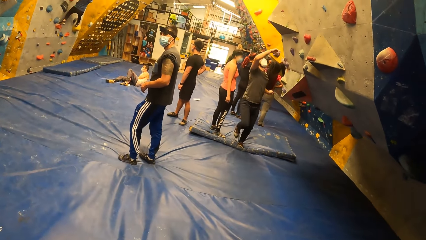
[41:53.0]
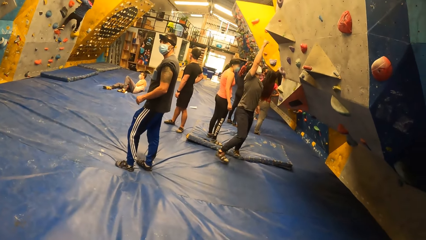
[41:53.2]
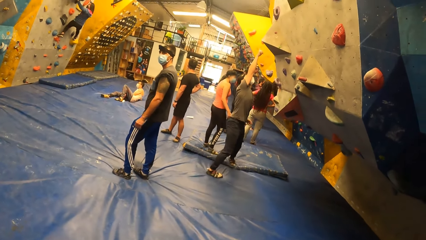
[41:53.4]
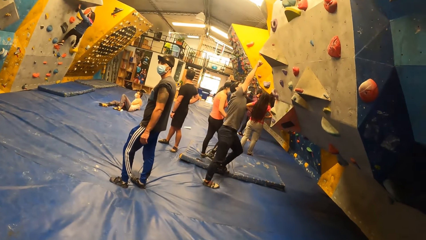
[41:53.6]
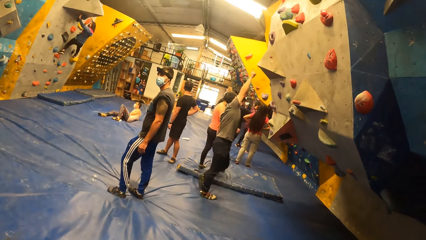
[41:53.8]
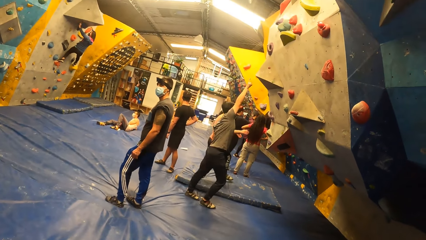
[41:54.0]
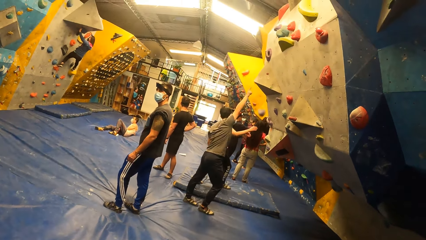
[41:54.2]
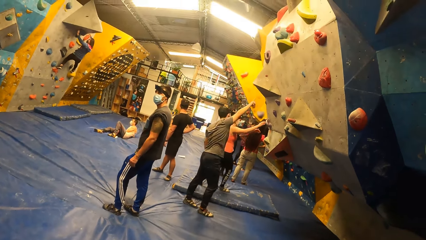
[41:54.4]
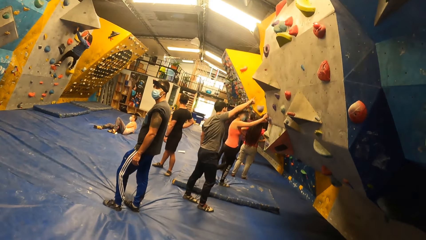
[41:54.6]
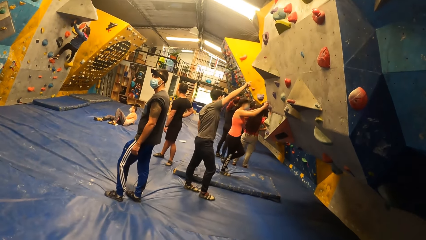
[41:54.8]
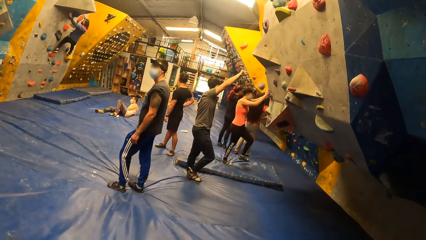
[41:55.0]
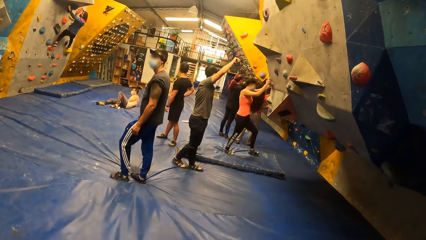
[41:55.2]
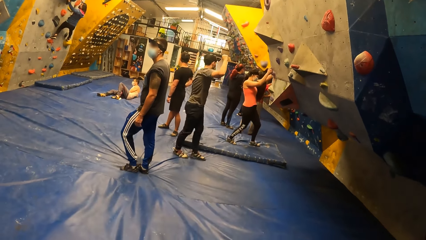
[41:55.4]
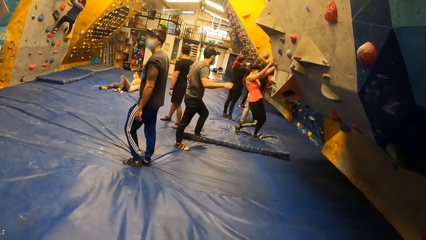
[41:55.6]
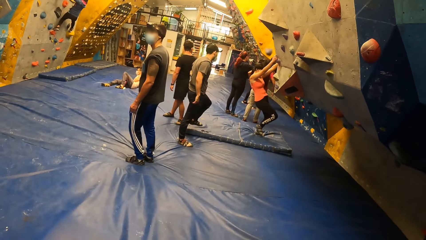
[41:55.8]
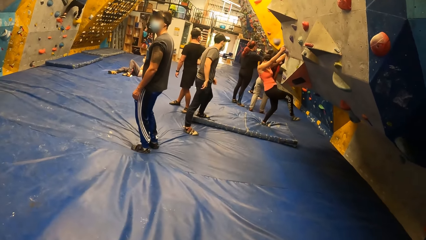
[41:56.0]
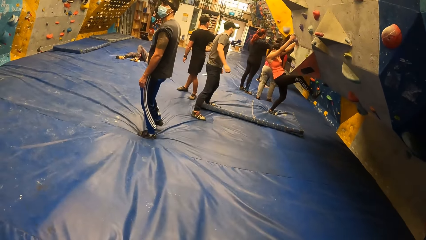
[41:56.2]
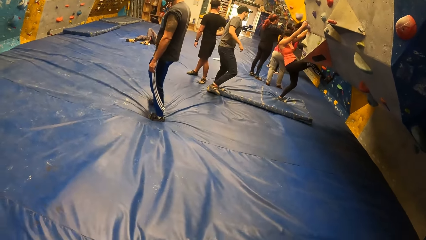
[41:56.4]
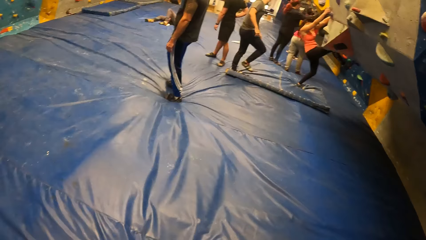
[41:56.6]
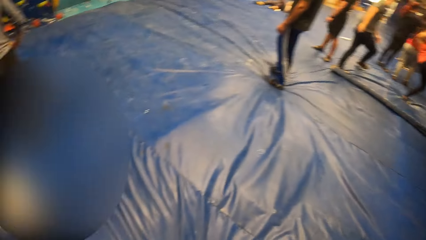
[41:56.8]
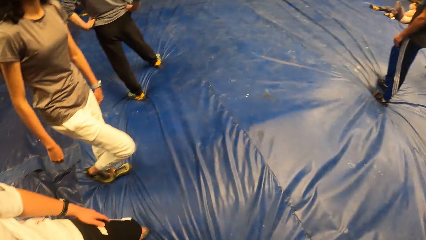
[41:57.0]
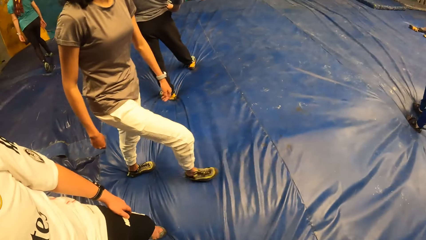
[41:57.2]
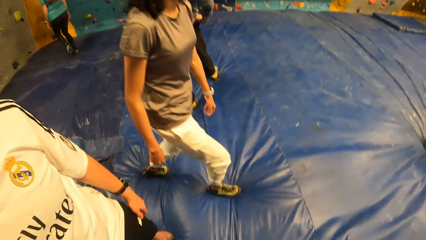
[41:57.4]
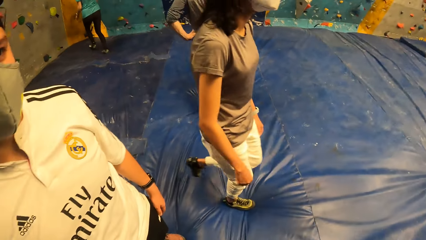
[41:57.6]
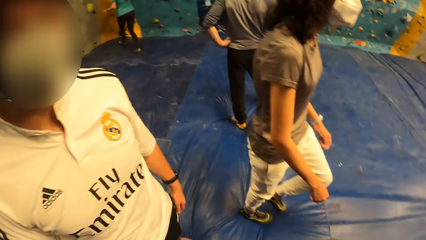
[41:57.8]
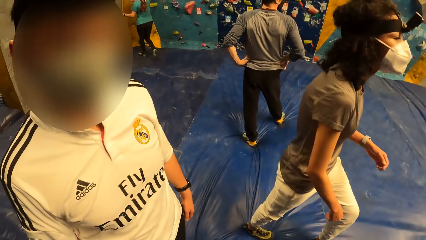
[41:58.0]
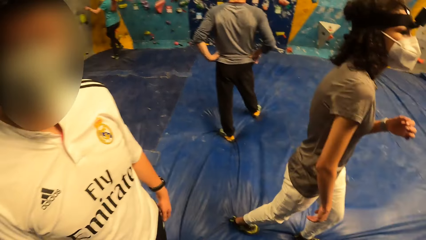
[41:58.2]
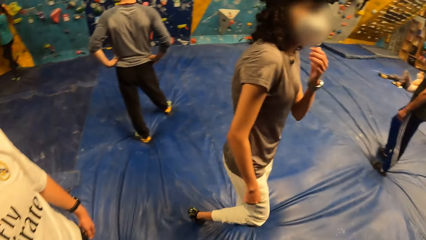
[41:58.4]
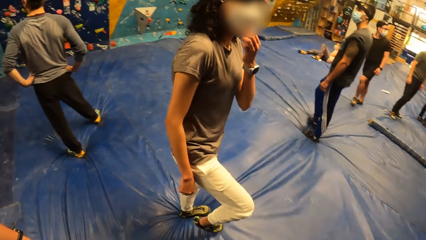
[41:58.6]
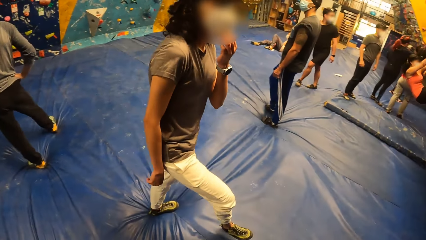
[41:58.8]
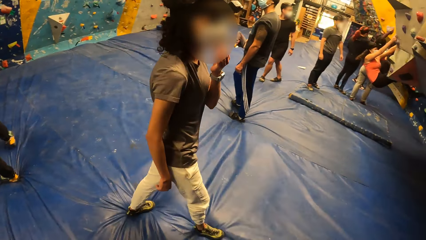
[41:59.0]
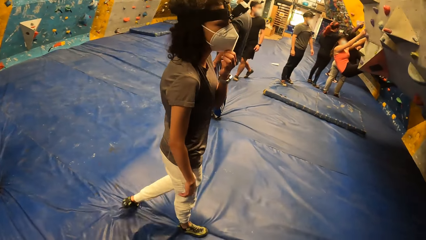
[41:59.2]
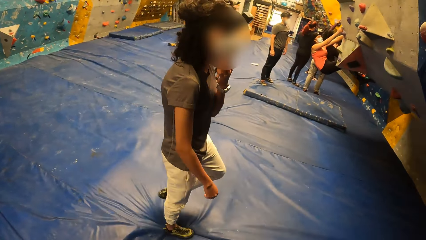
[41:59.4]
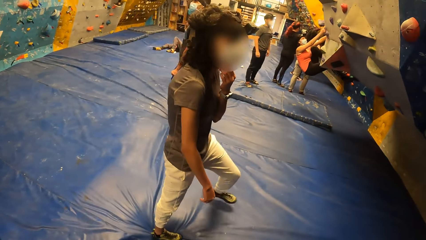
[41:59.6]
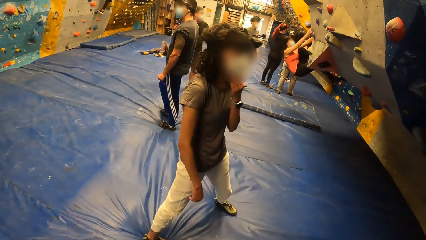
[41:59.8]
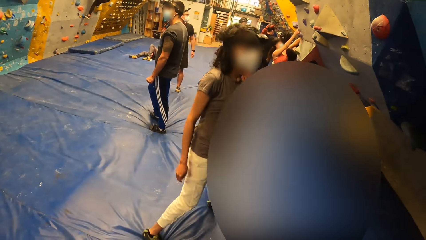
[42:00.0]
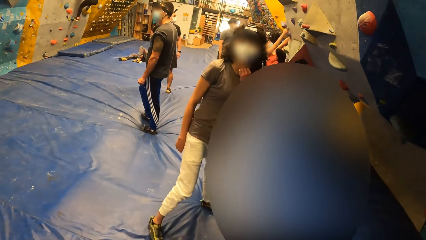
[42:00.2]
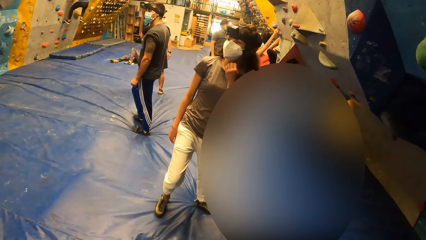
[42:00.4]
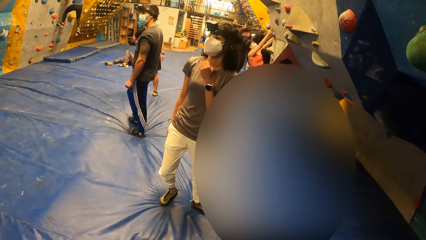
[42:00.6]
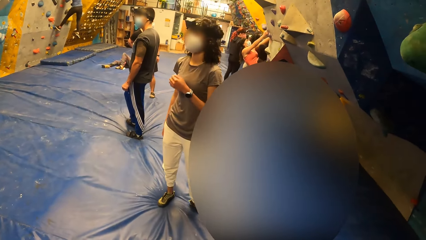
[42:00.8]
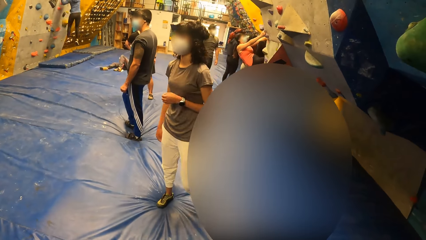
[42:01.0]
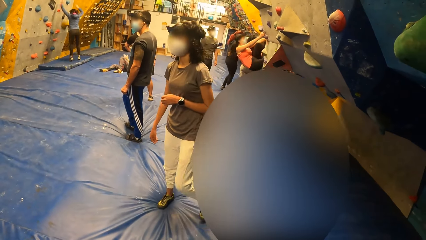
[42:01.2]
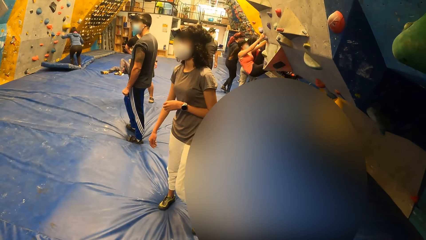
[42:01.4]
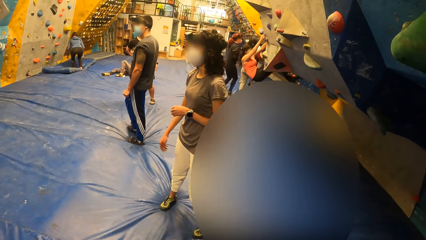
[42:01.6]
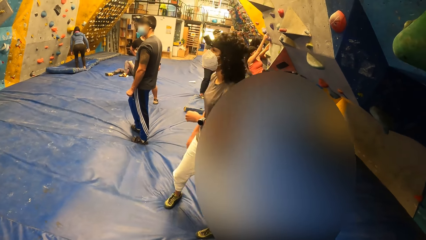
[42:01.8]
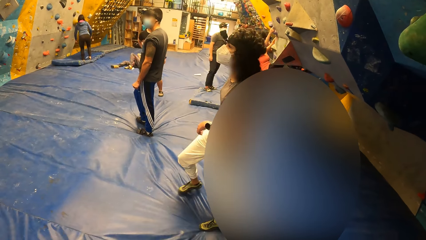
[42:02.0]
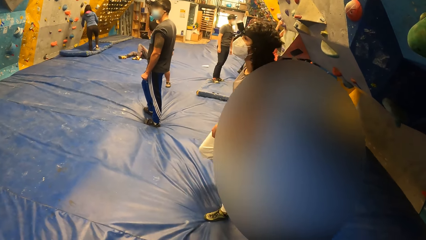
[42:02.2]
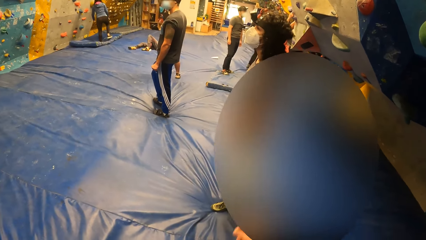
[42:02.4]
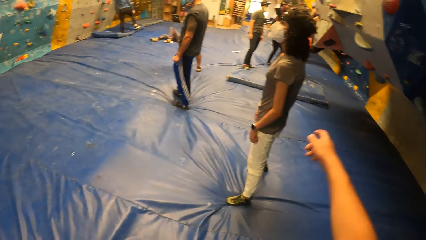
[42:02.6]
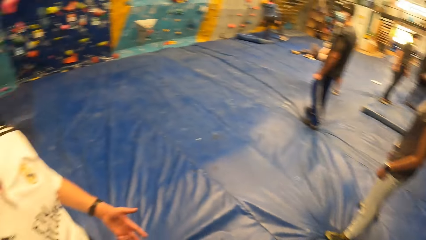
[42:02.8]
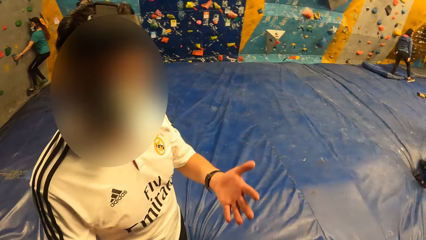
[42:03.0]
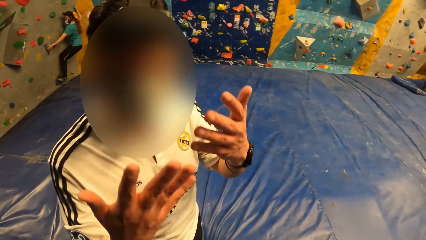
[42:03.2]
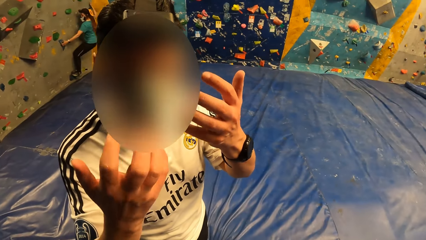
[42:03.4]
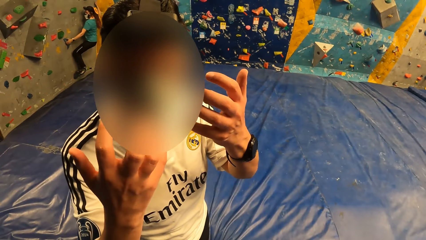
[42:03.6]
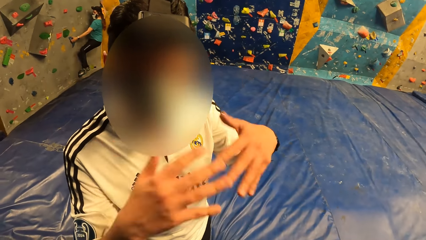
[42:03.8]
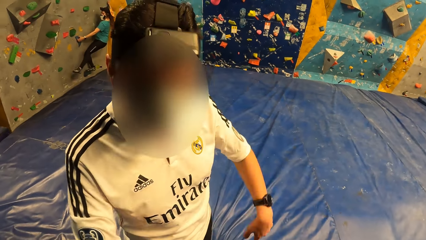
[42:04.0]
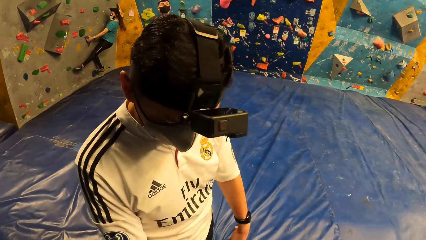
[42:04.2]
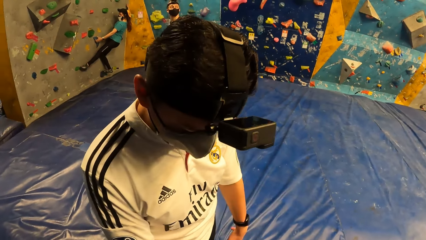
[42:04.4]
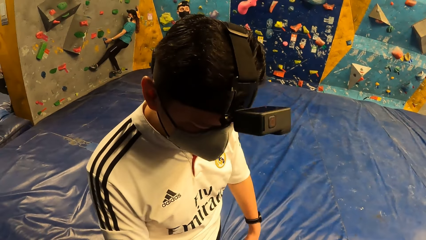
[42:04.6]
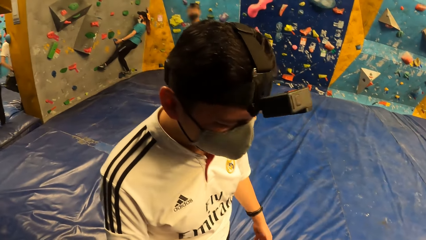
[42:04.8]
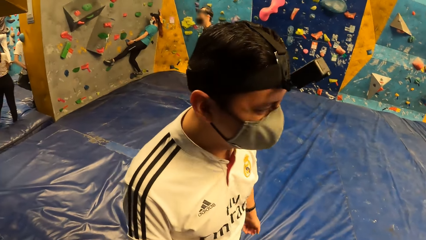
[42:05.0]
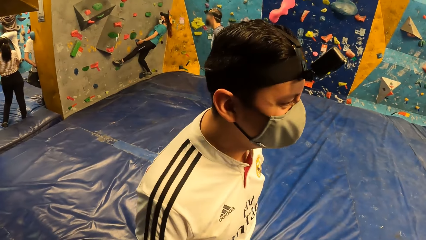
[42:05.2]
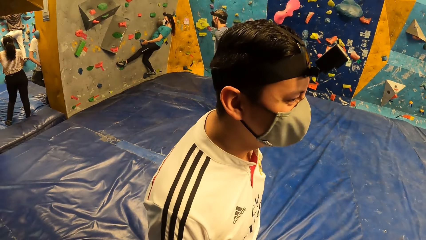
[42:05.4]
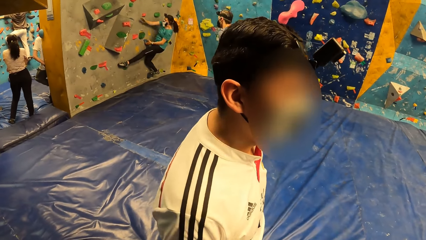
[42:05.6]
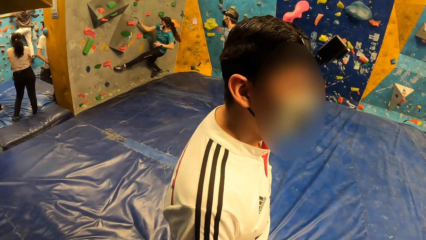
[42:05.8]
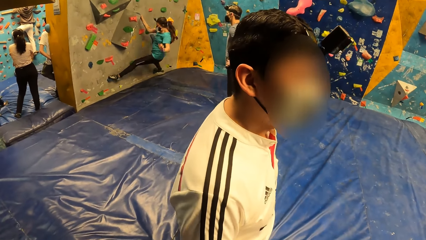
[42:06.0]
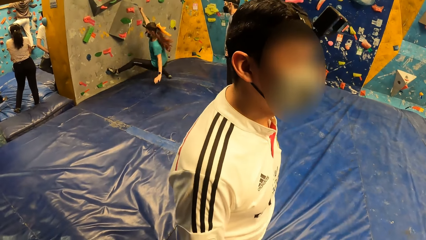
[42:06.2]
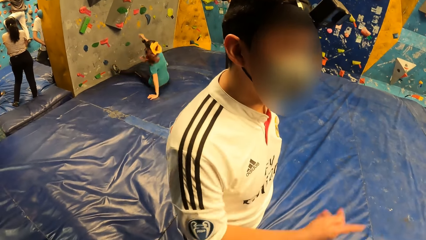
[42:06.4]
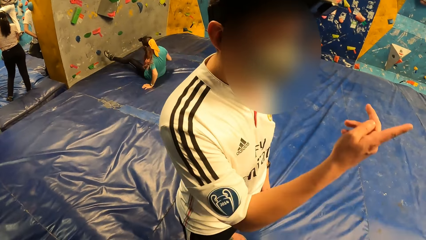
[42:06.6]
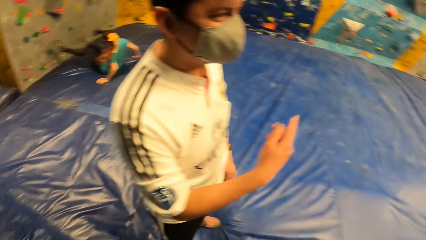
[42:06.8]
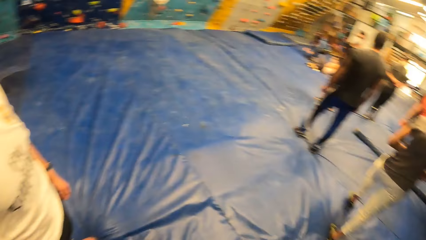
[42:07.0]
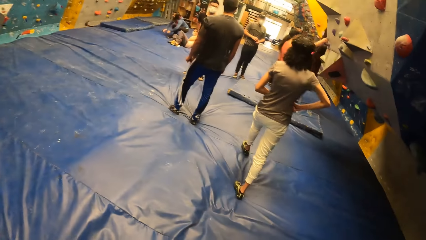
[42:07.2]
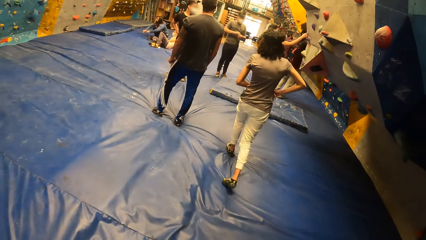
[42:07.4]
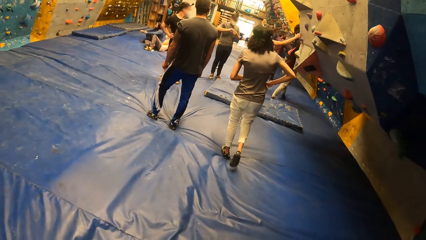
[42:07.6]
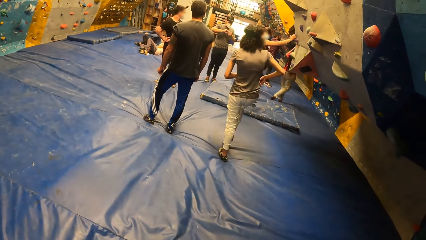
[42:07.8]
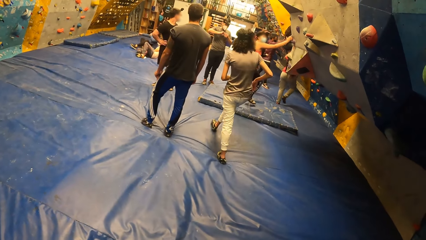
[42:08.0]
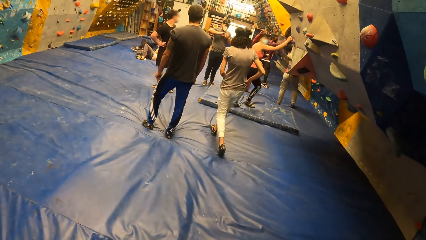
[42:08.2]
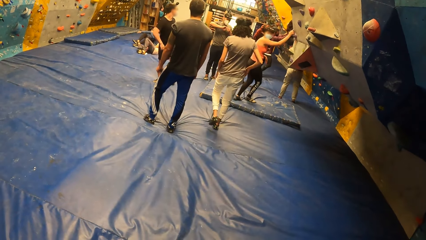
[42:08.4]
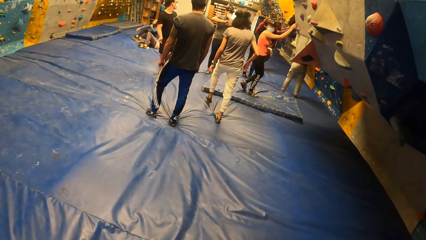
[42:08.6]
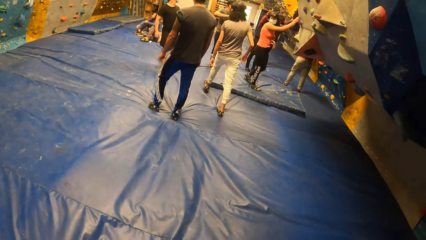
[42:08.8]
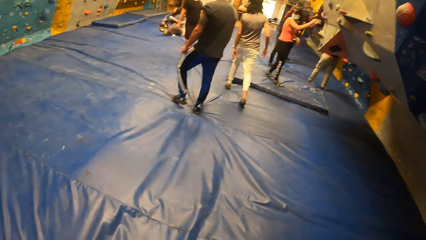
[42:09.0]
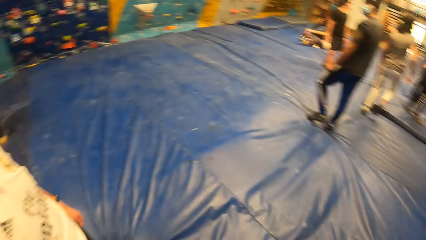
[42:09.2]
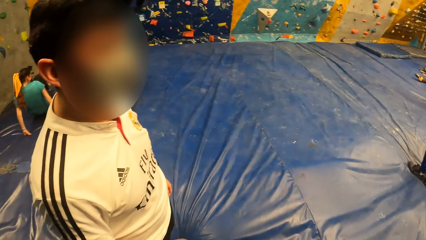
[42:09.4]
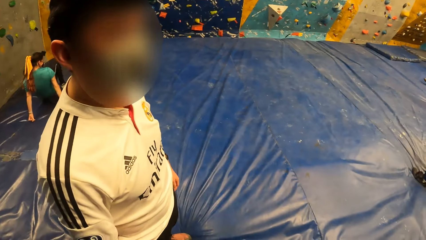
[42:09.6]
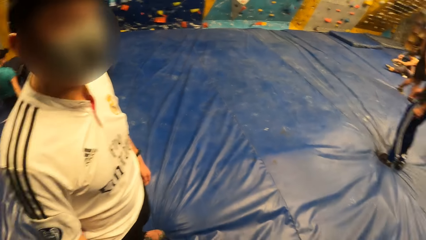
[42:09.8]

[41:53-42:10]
A woman places both hands on a foothold. Another woman places her left hand on her nose mask. Another woman drops from the wall. The camera wearer points with his right hand. He interacts with a man. Another woman climbs the wall and falls to the floor.
